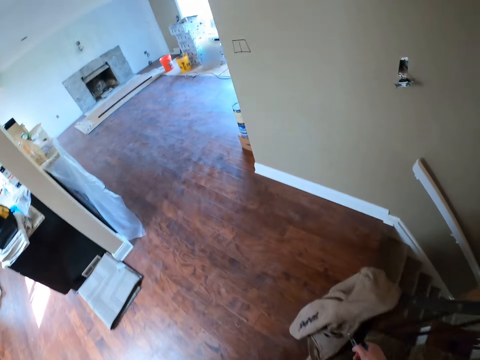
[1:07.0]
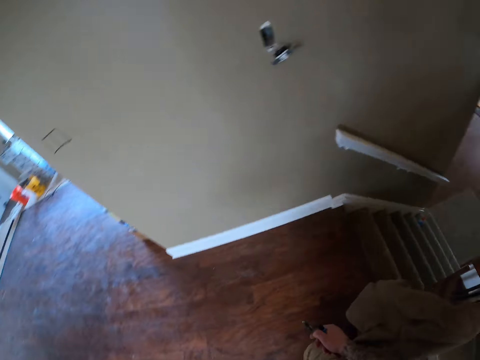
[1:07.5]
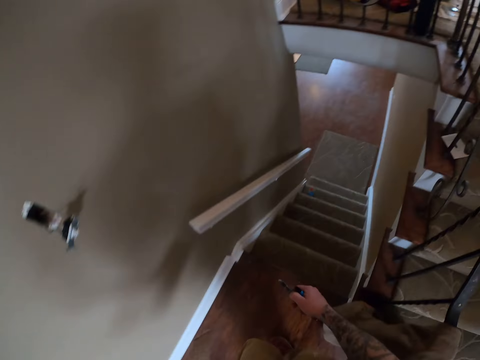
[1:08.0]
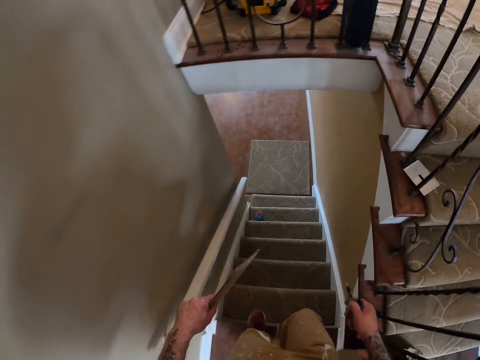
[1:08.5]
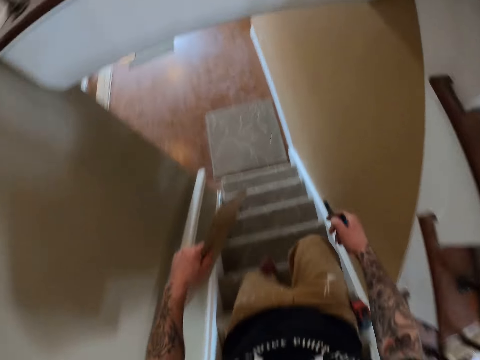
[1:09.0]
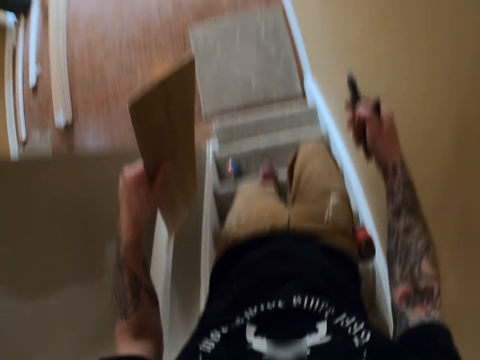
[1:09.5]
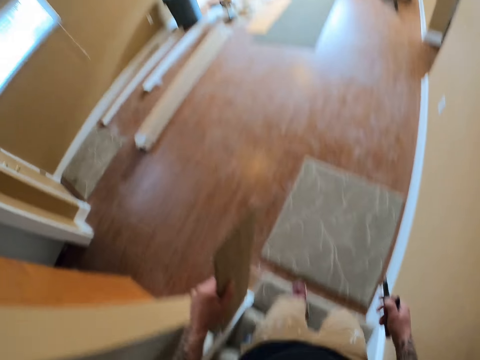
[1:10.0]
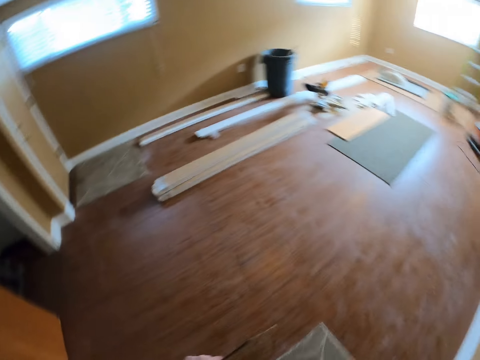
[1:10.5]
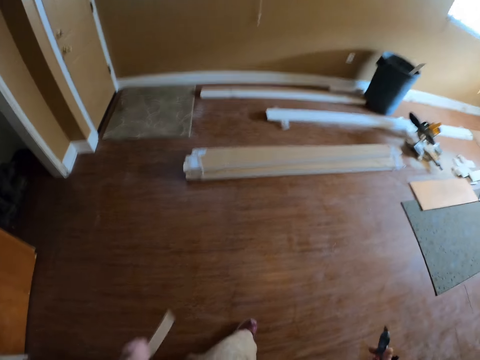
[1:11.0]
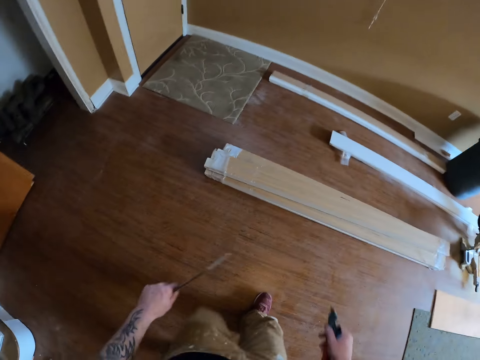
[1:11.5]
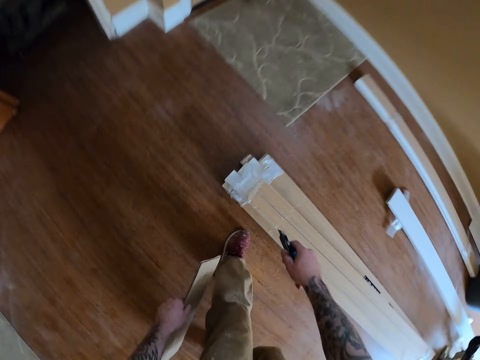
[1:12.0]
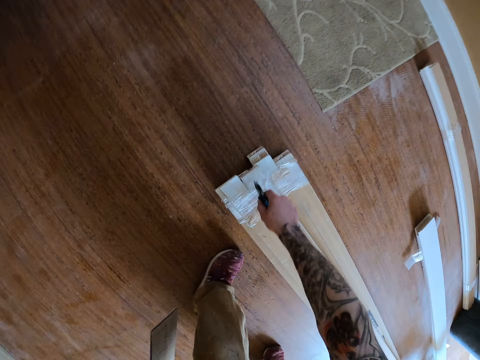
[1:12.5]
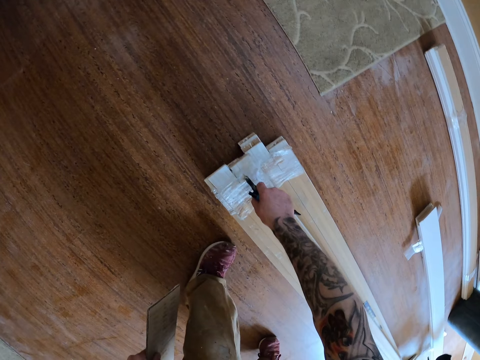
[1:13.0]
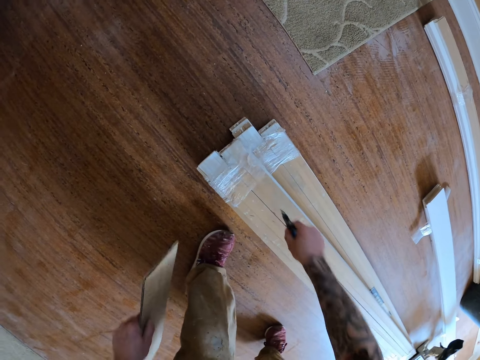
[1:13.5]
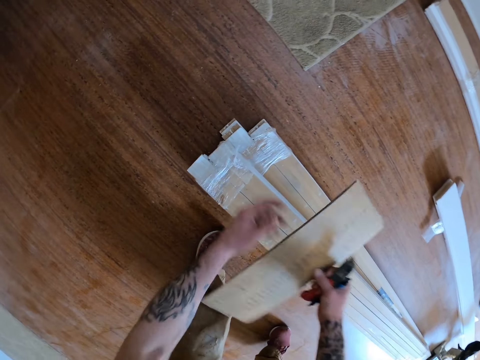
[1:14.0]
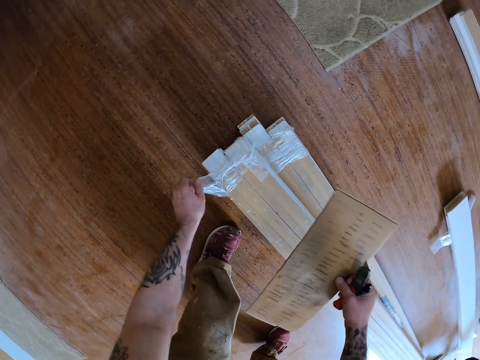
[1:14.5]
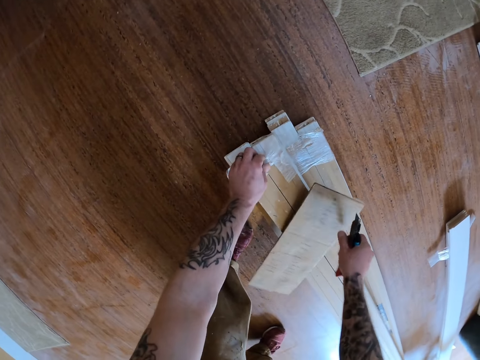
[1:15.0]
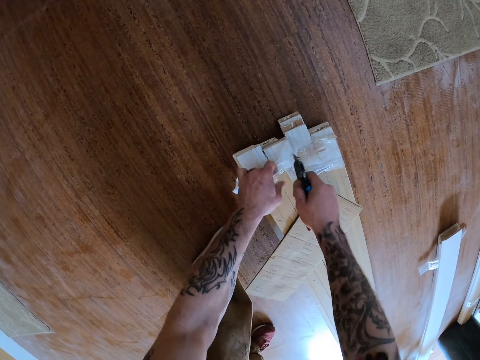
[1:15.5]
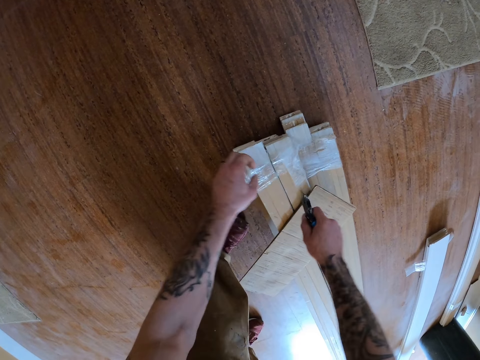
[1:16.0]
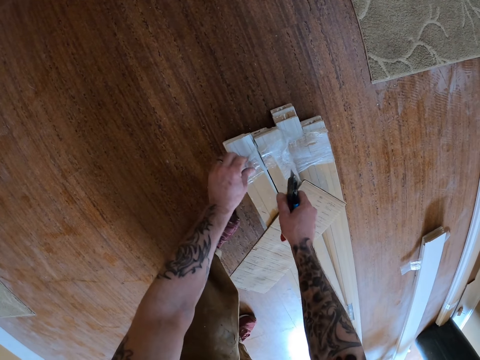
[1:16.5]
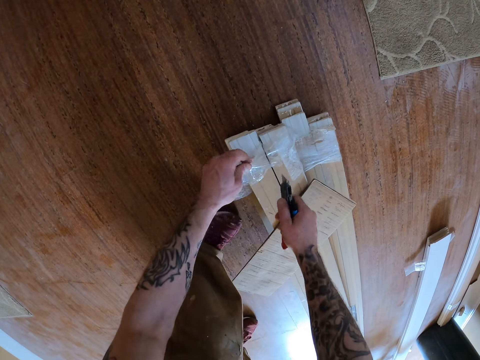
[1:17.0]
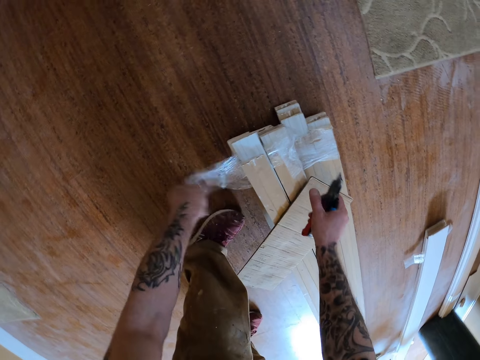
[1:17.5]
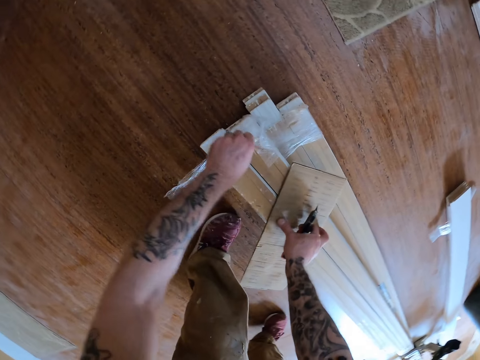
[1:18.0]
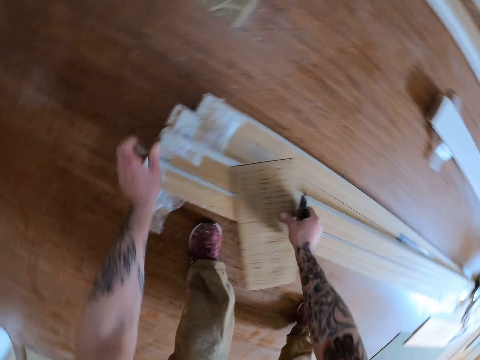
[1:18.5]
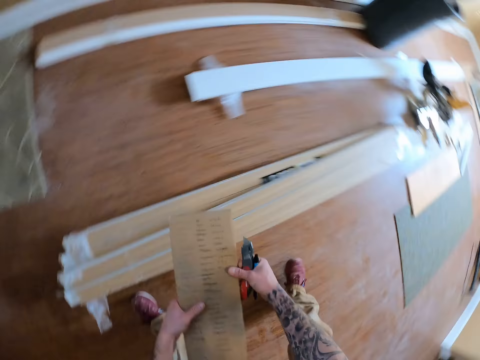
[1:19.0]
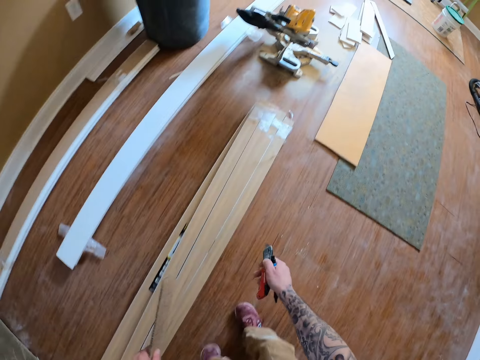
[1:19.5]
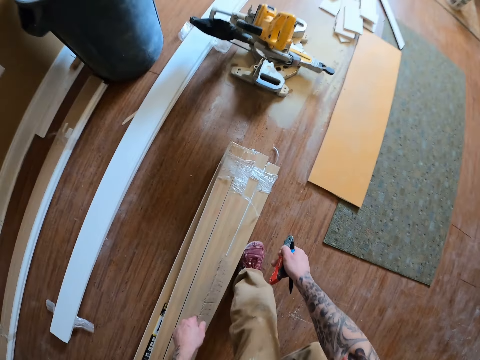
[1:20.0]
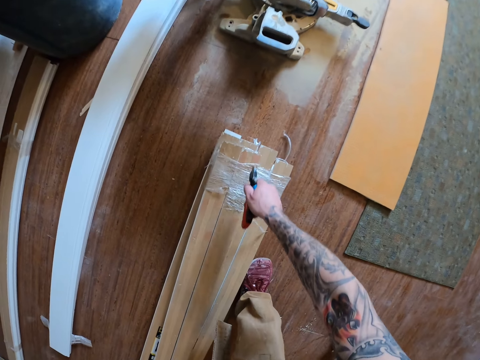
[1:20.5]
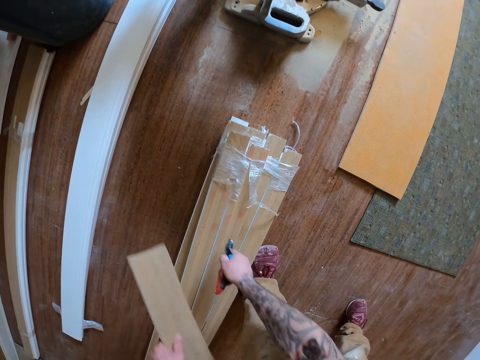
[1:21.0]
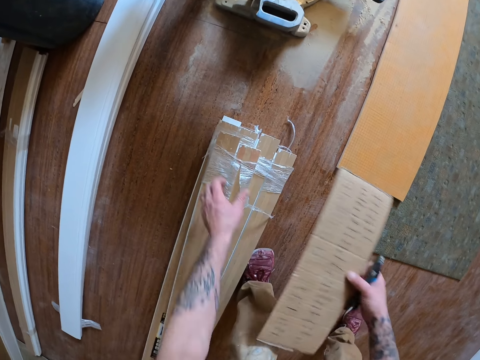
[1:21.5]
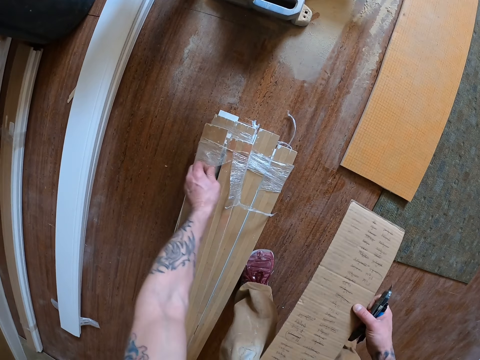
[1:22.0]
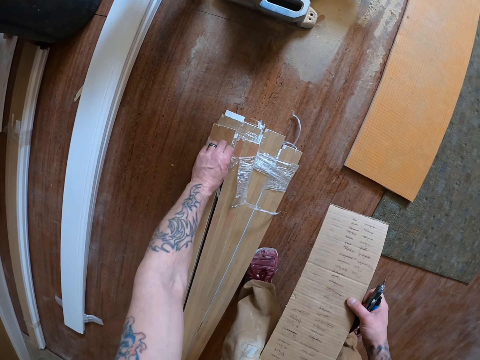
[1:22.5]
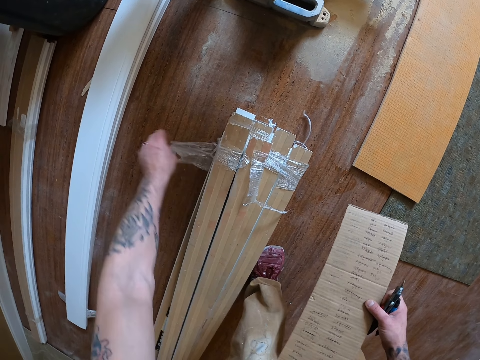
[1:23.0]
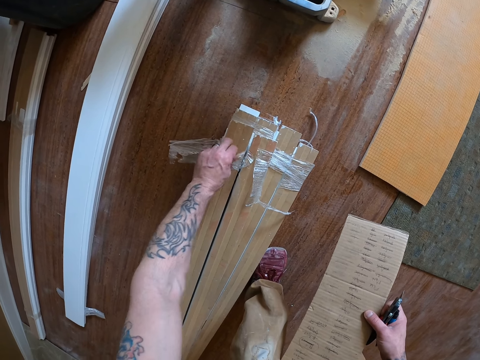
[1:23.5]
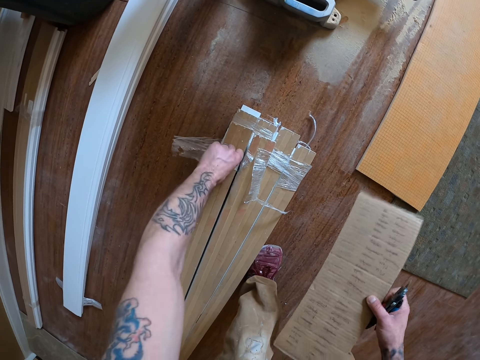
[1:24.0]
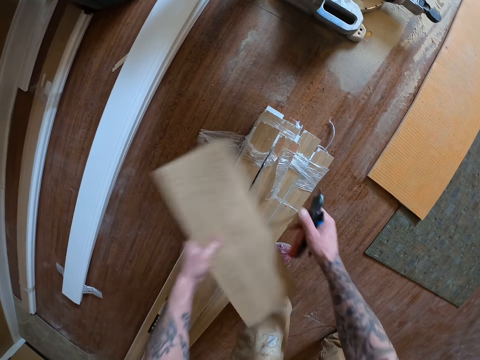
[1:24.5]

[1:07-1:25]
The camera wearer places the plywood on the floor. He pulls the nylon paper. He tears the nylon on the wood with the cutter knife. He opens the nylon with his hands. He walks in the house. He tears the nylon on the wood with the cutter knife again. He opens the nylon with his hand.

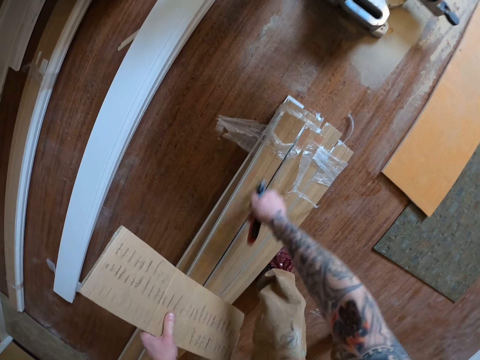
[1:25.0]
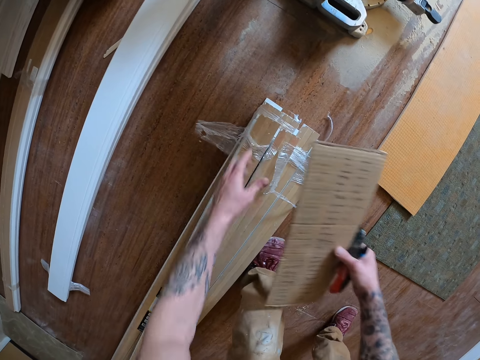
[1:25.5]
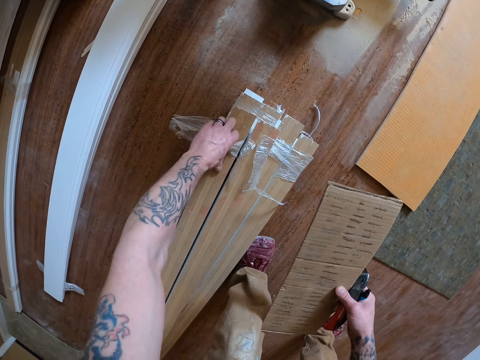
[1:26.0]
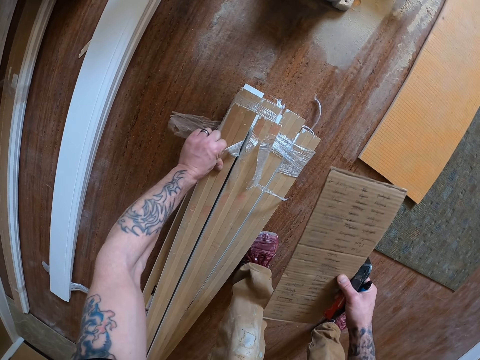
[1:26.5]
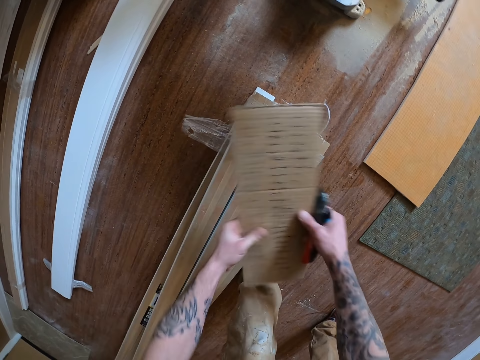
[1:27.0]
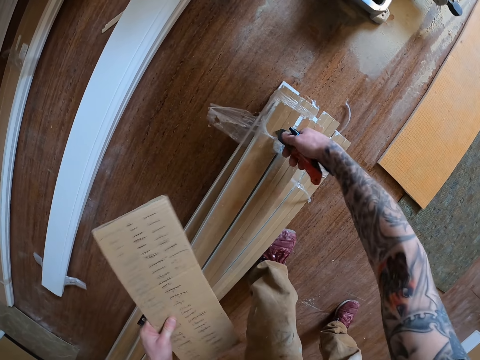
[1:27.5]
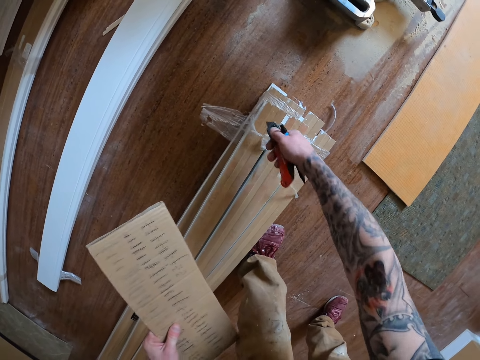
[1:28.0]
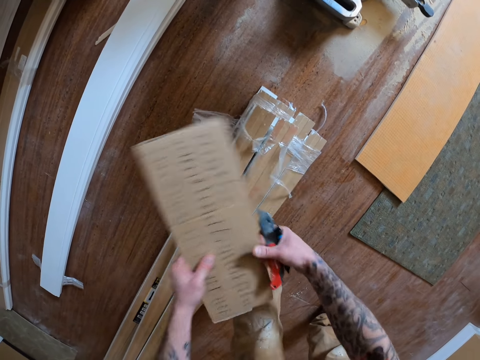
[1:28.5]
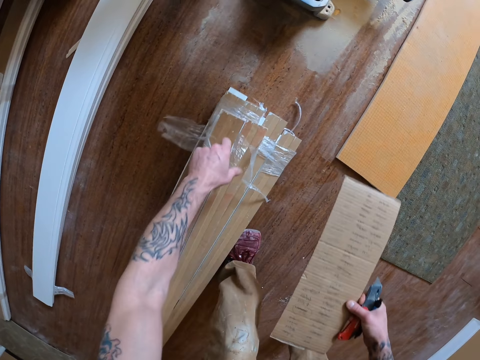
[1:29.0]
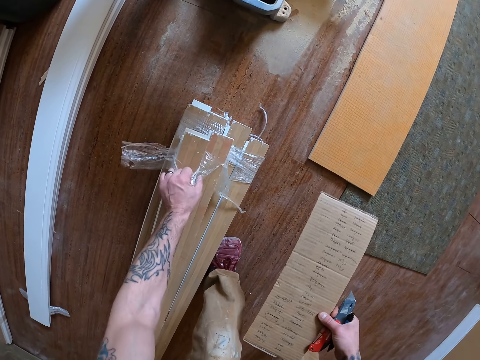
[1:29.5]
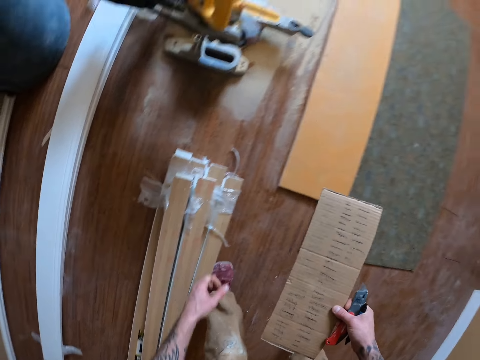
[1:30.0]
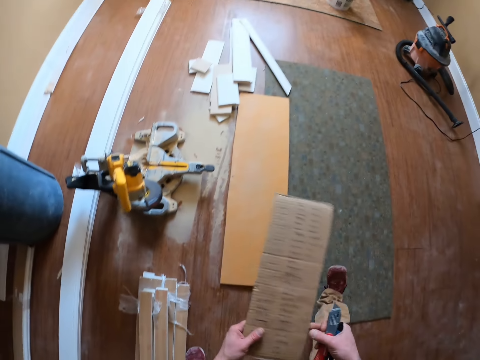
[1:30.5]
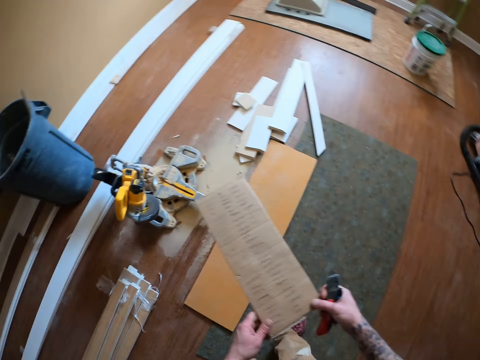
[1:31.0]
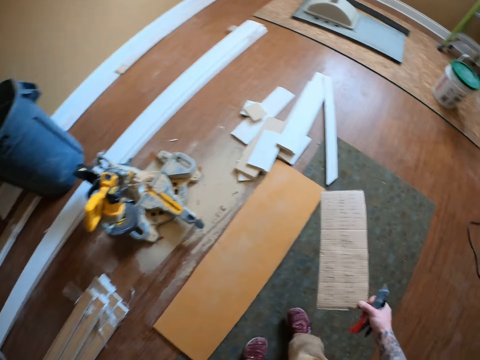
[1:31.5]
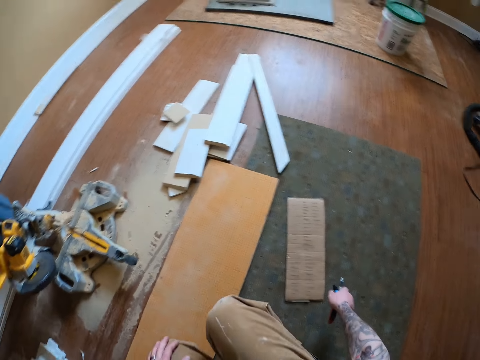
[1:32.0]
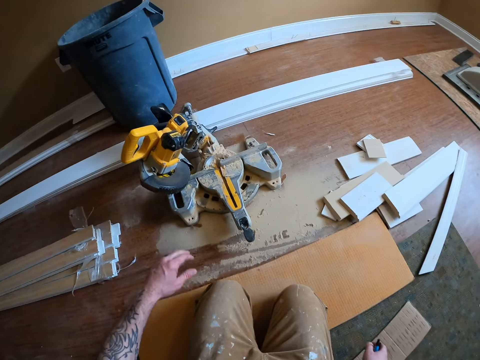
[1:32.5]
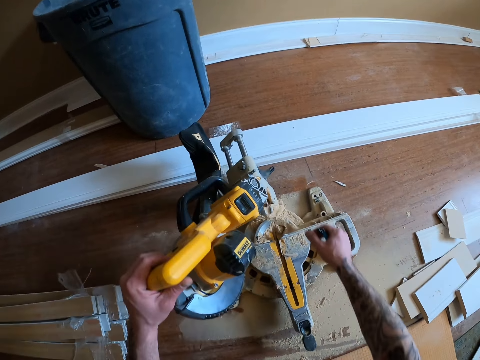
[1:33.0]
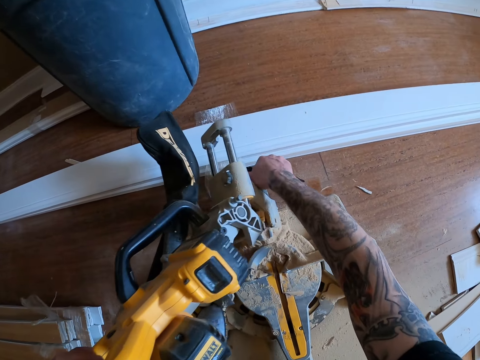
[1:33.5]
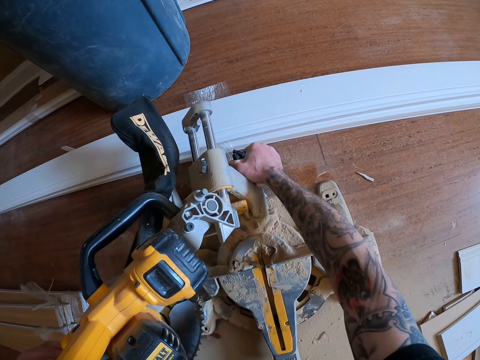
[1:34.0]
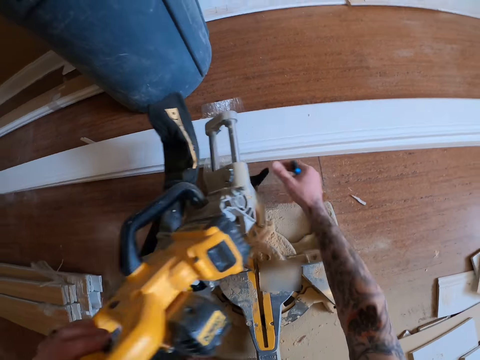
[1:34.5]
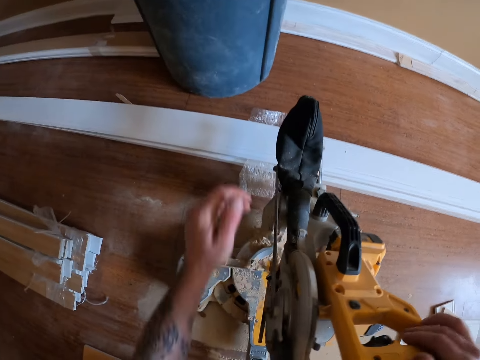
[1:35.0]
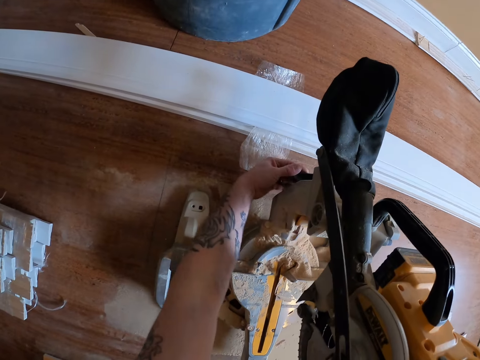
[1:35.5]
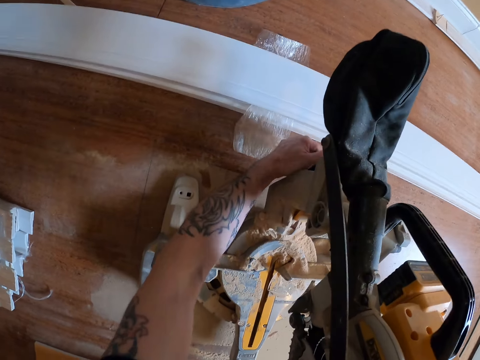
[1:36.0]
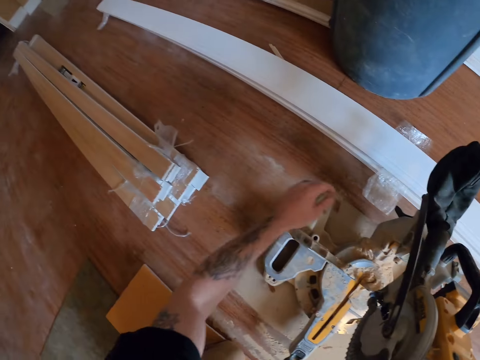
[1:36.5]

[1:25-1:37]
The camera wearer cuts the nylon paper. They pull the nylon paper. They cut the nylon paper and pull the nylon paper again. They walk in the house. They drop the carton paper on the floor. They kneel down. They turn on a mitre saw. They hold a circular saw. They pull some levers.
